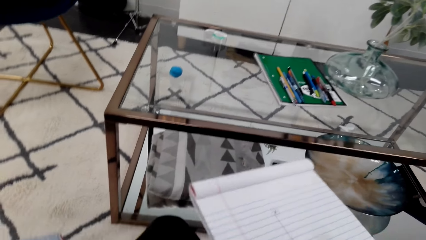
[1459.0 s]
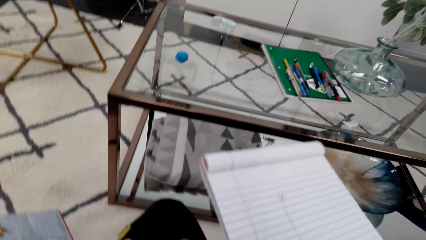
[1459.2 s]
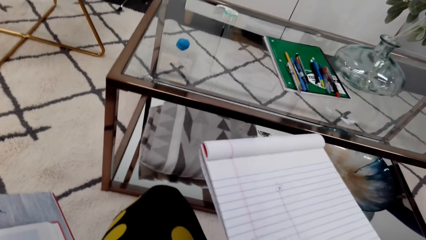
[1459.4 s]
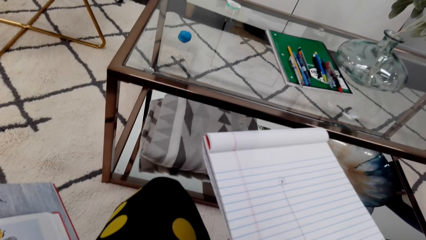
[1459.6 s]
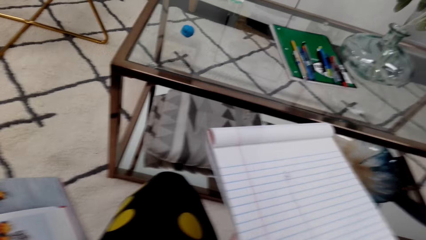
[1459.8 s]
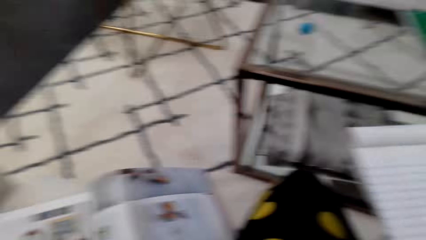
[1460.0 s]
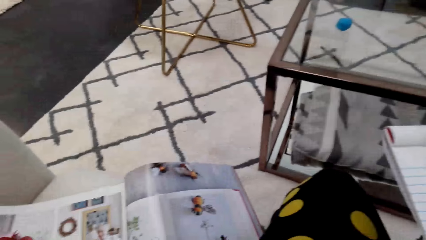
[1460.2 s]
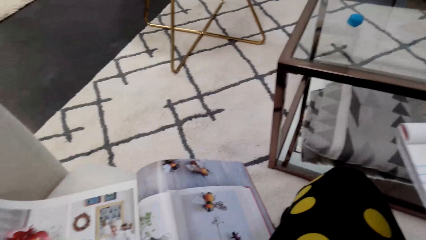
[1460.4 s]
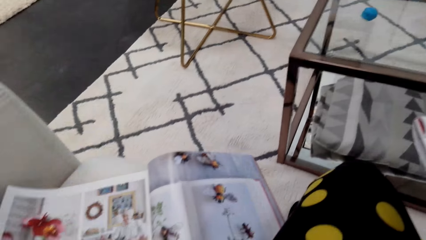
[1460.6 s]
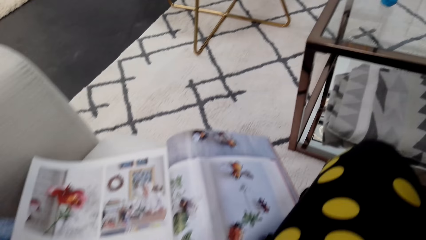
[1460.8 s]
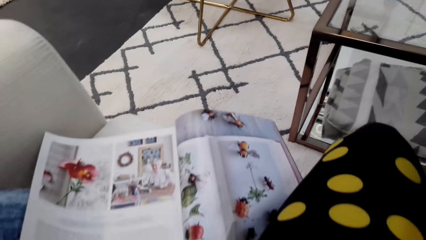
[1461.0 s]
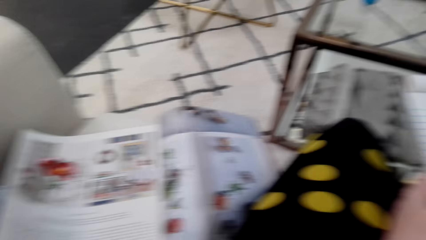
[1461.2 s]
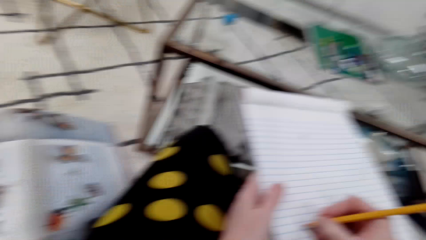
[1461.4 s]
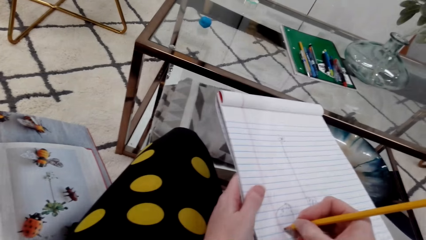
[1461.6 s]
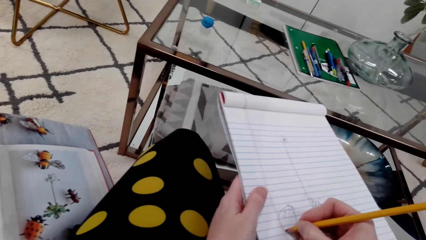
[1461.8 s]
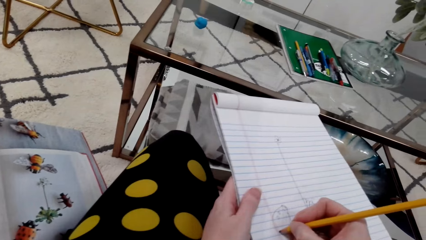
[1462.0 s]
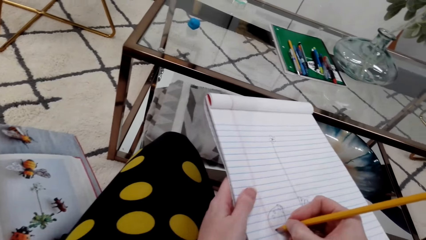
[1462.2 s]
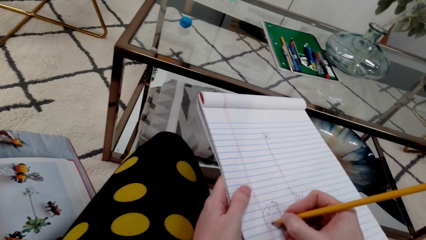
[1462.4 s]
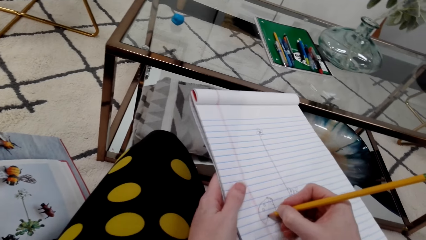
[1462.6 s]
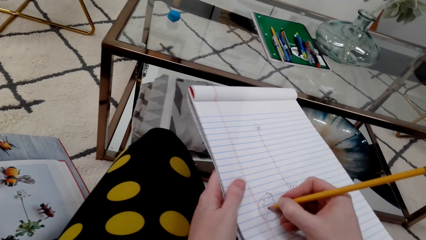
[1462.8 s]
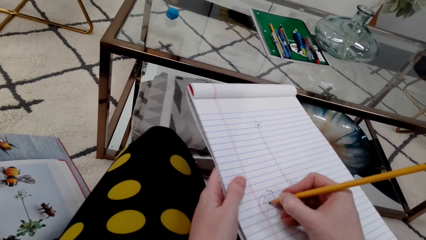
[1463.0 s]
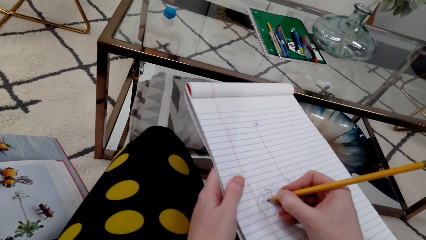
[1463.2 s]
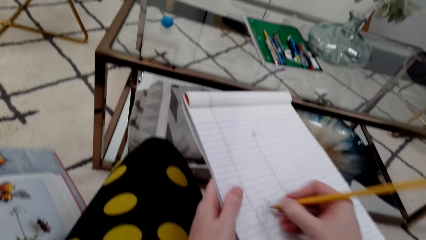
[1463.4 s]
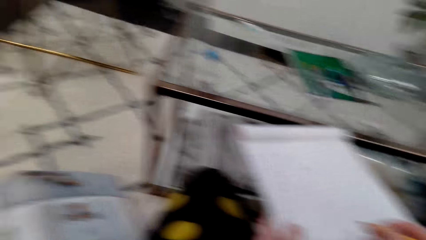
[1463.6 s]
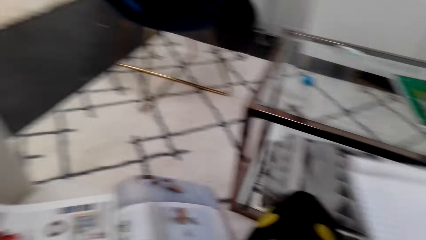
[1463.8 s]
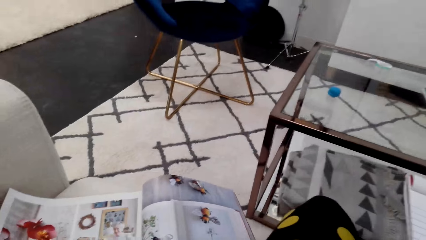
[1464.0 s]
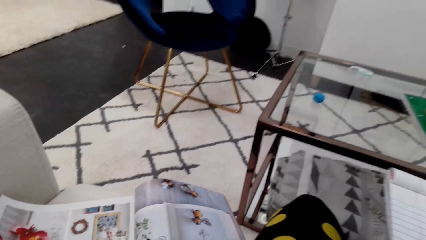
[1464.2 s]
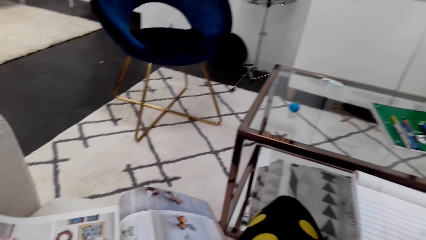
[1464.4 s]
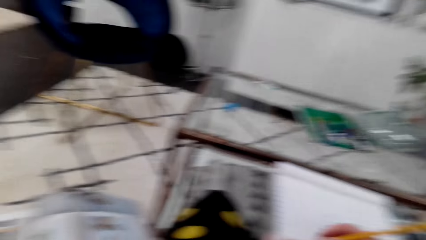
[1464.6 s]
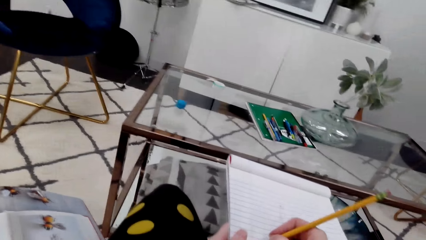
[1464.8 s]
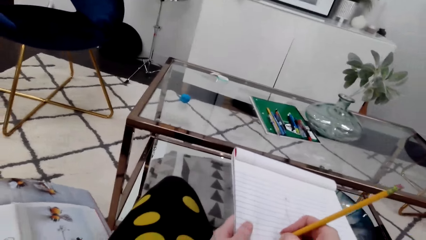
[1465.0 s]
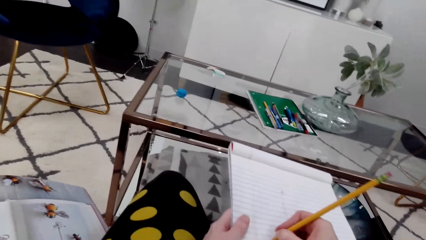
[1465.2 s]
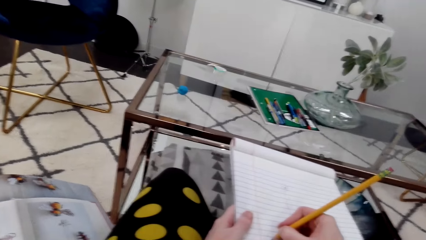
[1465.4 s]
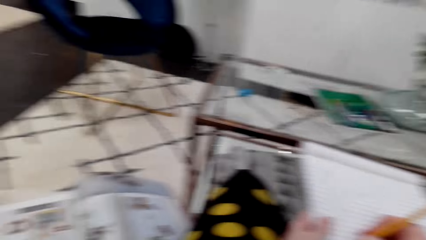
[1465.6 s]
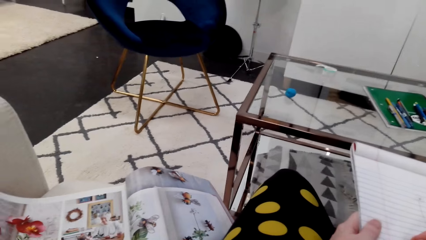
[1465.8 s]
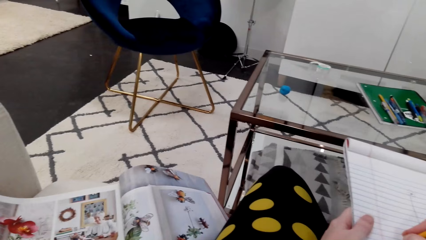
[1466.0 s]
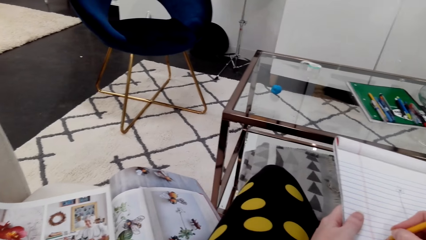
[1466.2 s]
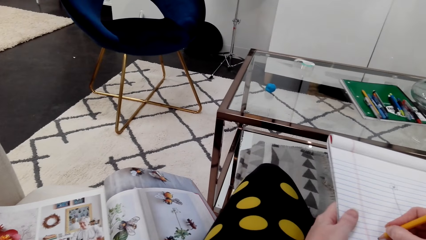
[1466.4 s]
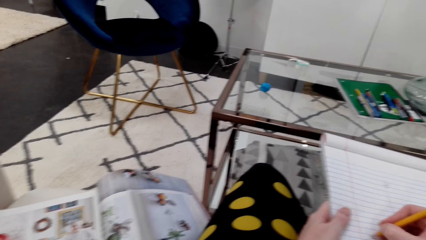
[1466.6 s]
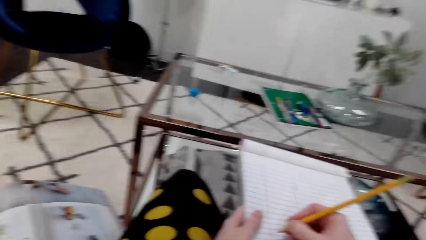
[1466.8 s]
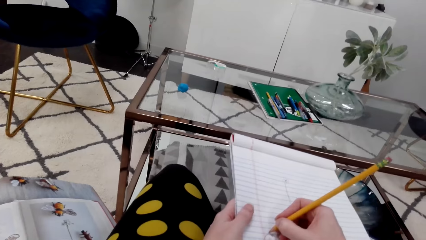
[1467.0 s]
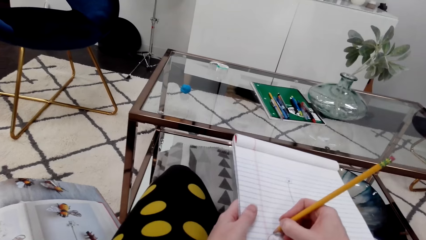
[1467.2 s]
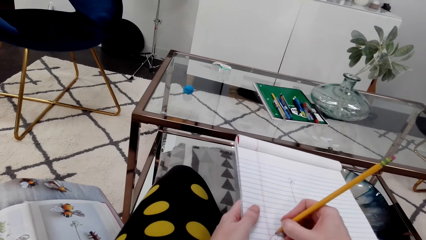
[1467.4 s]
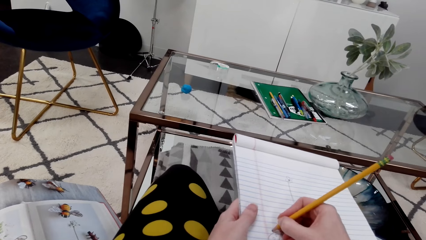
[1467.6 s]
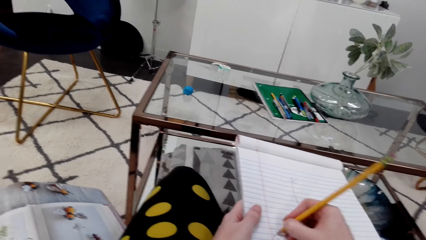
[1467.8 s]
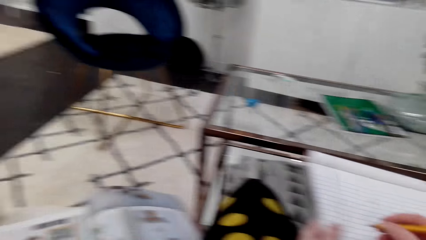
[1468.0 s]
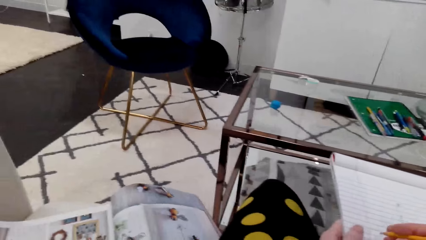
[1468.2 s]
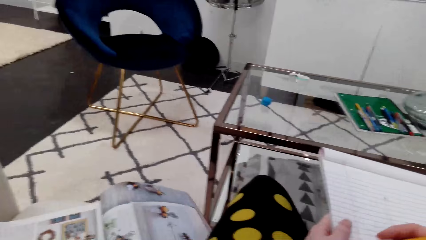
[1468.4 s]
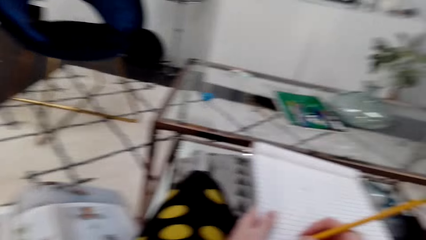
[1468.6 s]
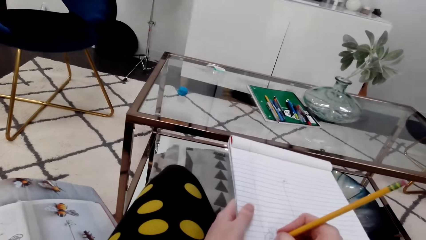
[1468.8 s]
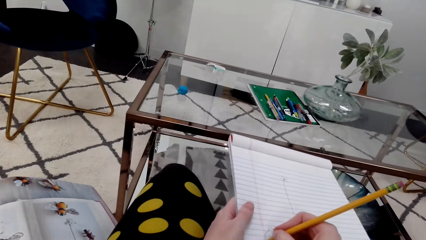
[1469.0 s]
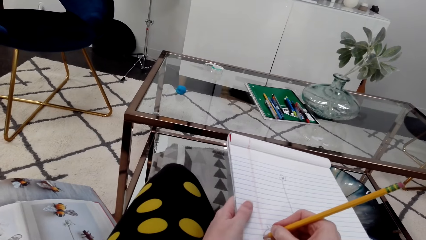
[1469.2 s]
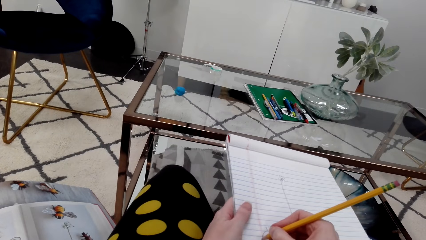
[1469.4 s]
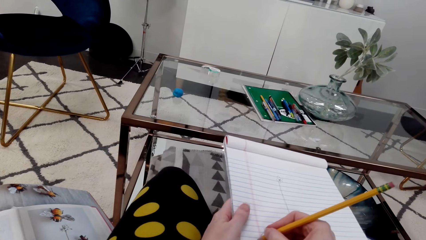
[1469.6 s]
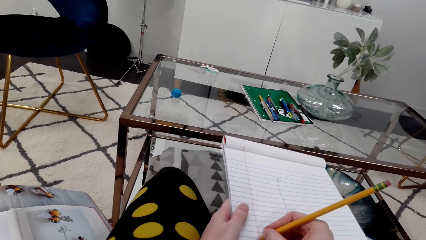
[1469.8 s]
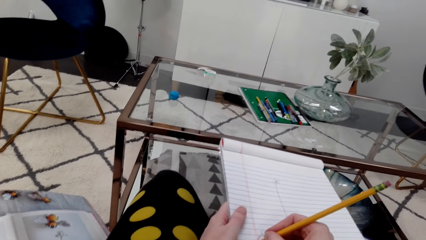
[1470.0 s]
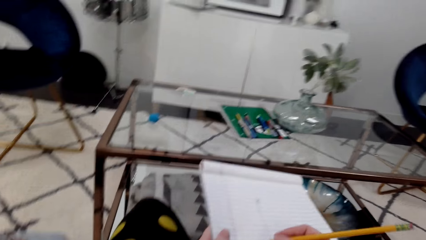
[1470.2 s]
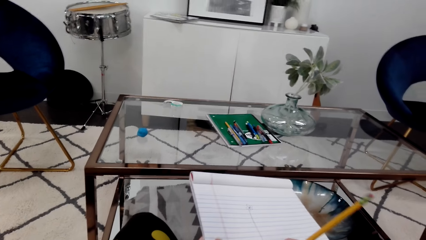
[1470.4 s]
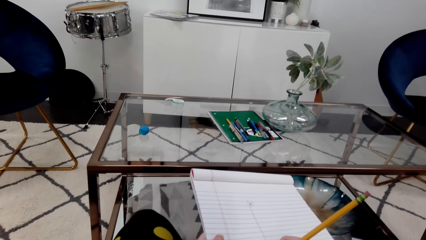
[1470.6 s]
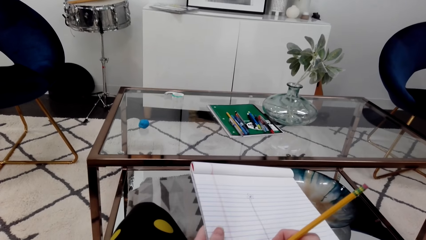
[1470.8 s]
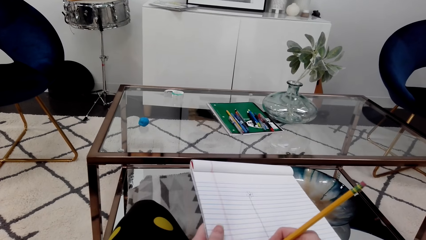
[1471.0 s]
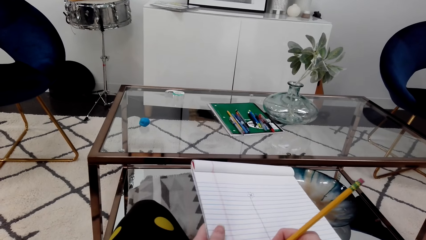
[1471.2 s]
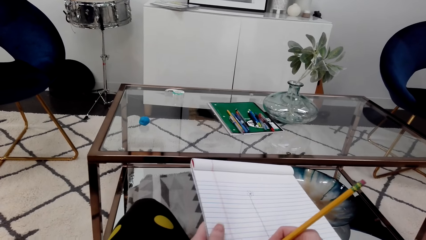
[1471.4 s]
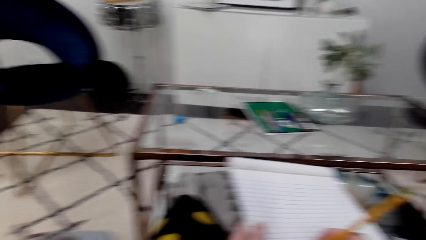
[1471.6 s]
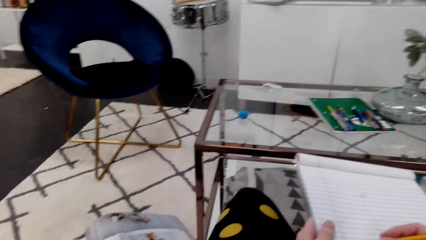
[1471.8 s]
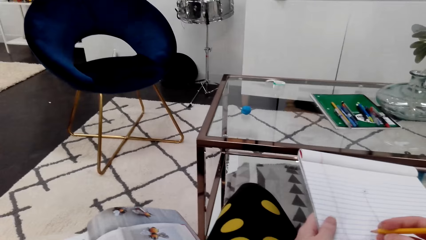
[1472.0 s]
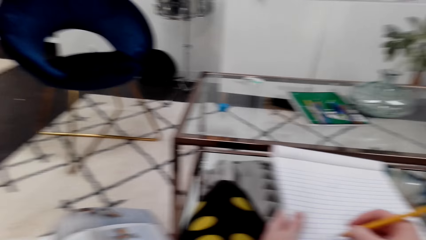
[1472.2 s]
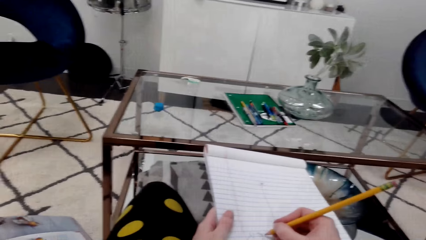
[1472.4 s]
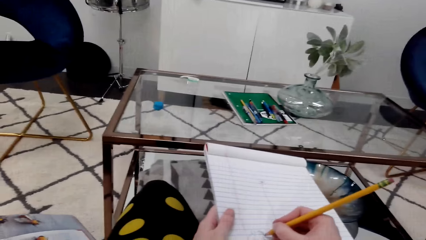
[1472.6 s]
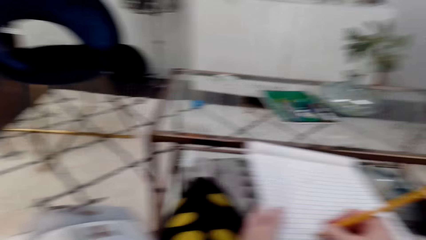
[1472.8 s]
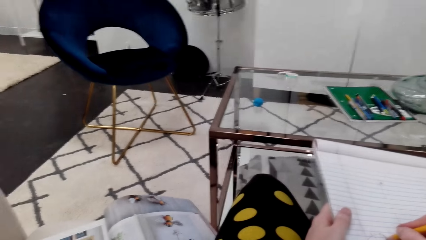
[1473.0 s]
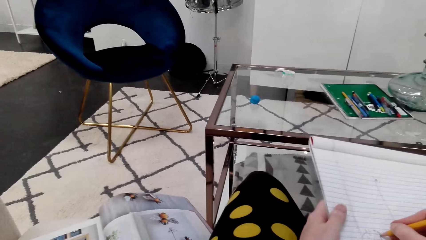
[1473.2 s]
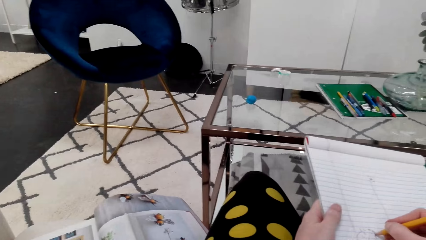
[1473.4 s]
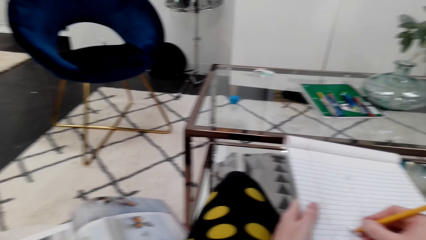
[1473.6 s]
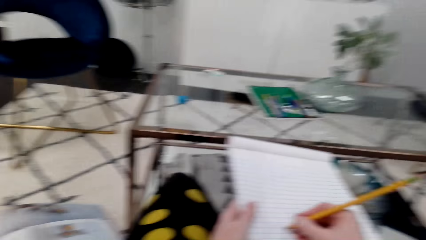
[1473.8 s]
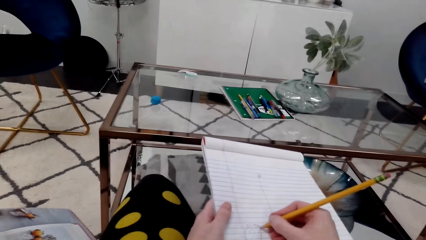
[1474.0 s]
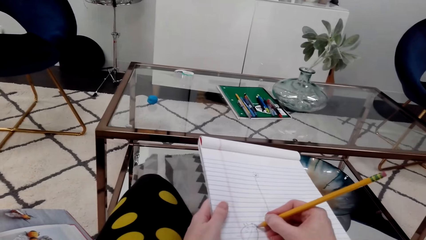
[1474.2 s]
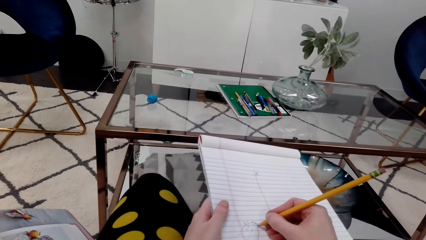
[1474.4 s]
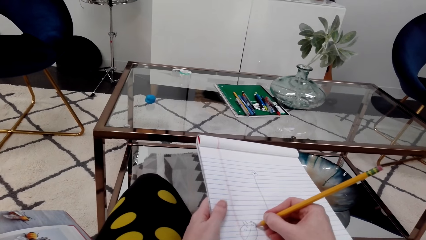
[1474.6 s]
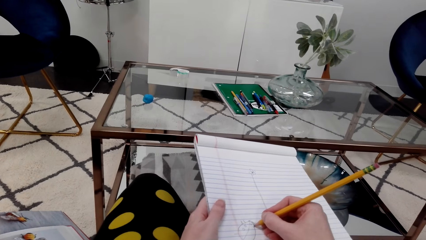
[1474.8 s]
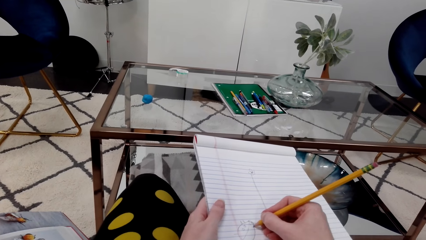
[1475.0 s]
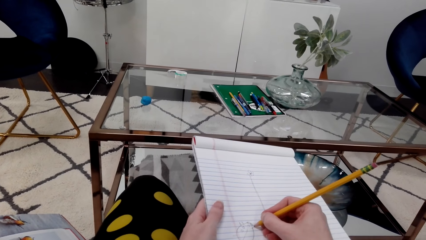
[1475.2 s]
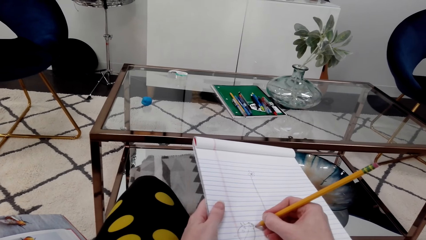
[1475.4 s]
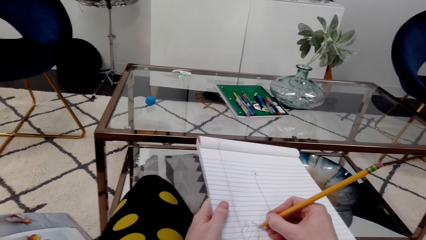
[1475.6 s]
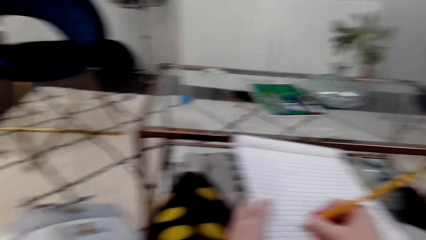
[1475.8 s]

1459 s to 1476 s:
The camera wearer wipes rubber dust off the notebook. They look at a picture in a magazine. They draw on the notebook with a pencil. They look at the picture in the magazine. They draw on the notebook. They look at the picture in the magazine. They draw on the notebook. They look at the picture in the magazine. They draw on the notebook. They look at the picture in the magazine. They draw on the notebook. They look at the picture in the magazine. They draw on the notebook.
